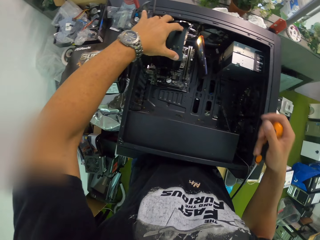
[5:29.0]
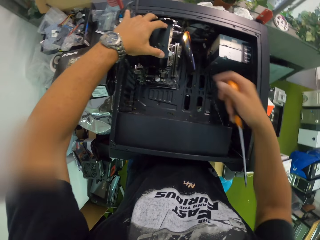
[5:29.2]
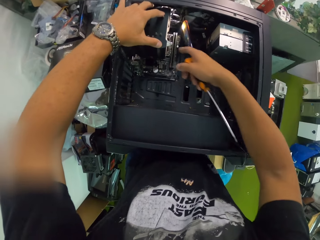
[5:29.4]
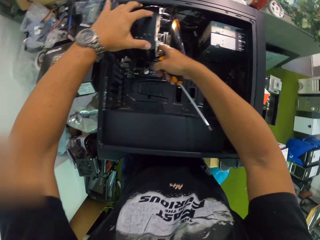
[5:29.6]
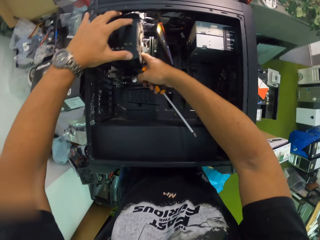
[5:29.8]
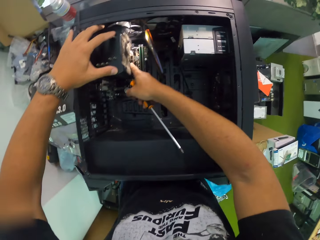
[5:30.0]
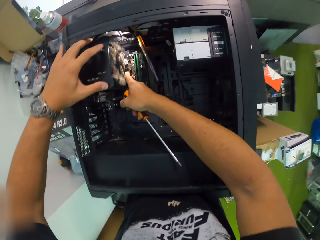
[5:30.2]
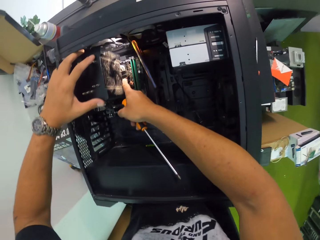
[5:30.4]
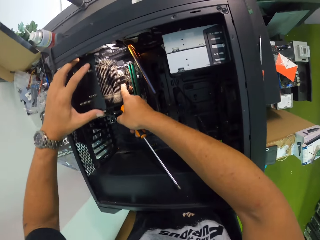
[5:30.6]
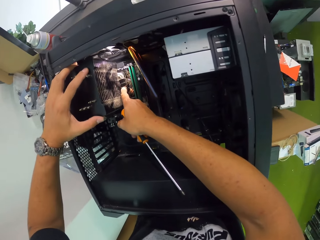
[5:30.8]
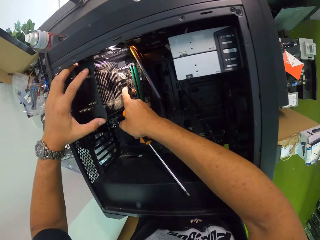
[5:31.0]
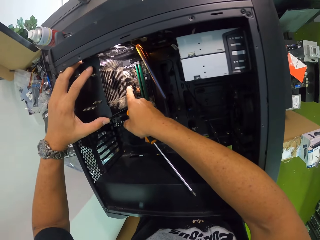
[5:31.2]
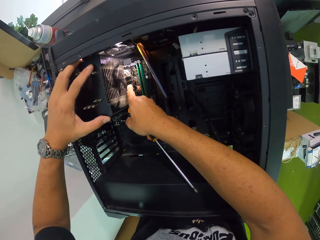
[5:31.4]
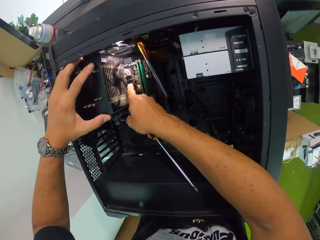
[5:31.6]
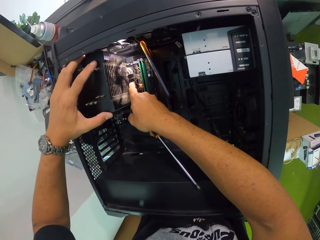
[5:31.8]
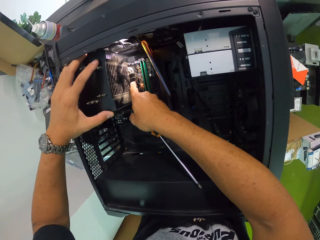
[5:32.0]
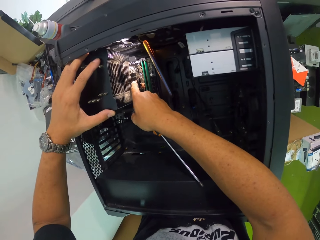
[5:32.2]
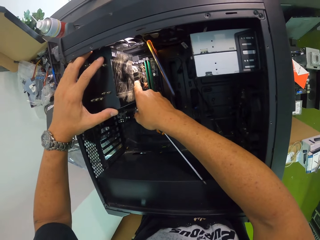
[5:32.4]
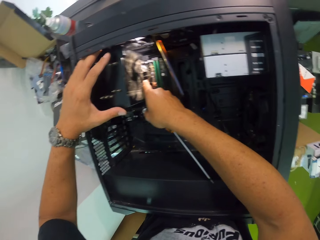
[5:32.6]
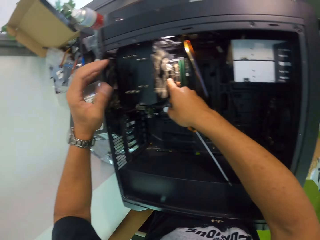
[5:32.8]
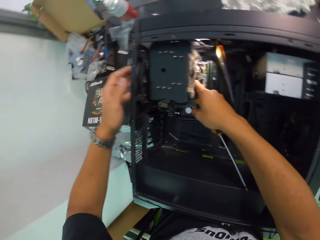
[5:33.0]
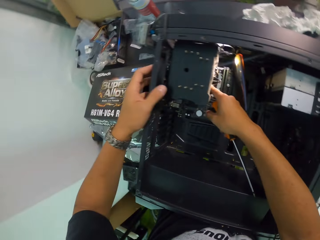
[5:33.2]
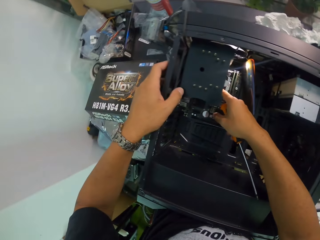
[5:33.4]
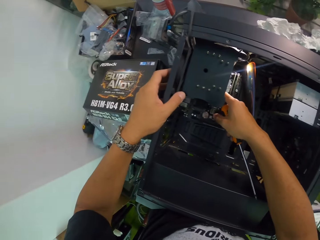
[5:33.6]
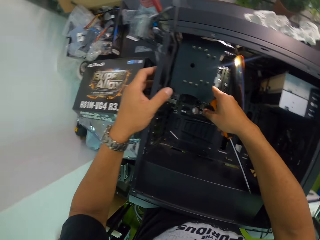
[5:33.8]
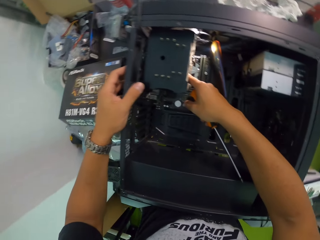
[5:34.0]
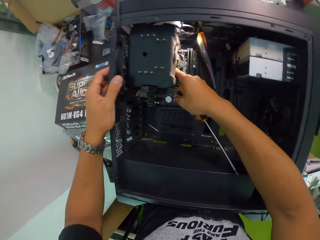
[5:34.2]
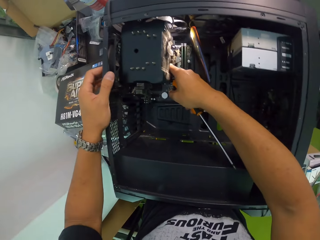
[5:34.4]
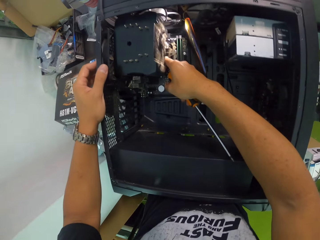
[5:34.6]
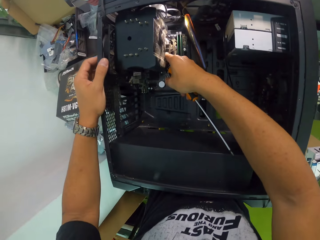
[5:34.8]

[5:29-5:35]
The camera wearer holds the CPU with both hands.

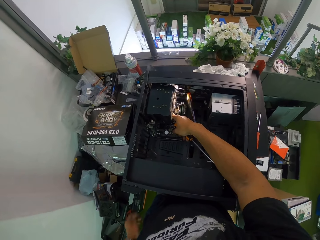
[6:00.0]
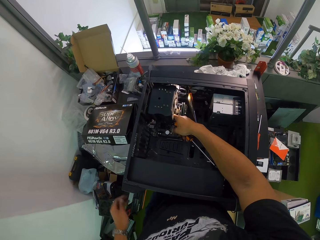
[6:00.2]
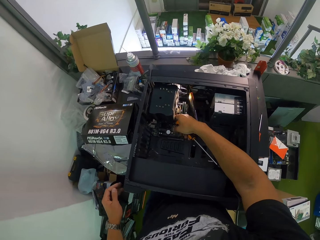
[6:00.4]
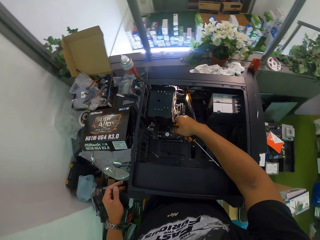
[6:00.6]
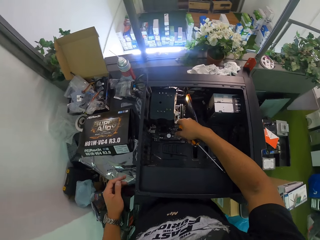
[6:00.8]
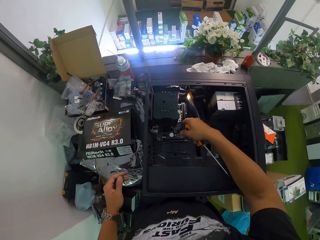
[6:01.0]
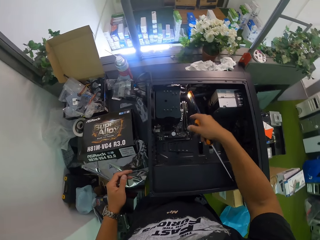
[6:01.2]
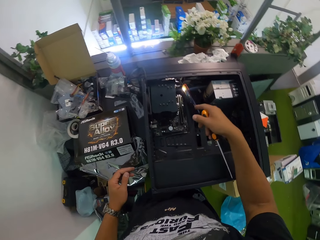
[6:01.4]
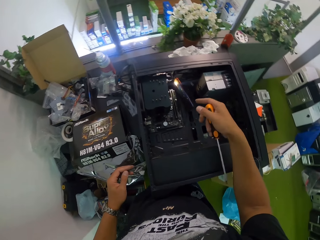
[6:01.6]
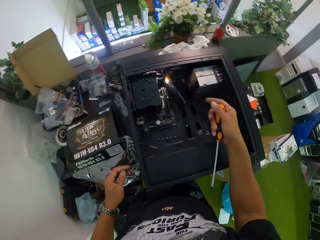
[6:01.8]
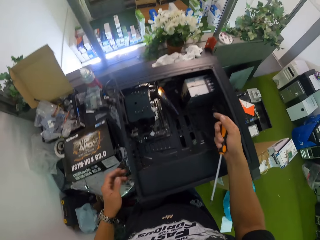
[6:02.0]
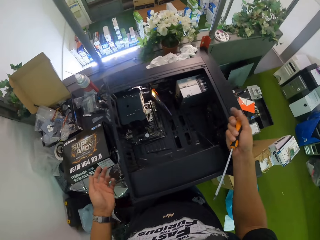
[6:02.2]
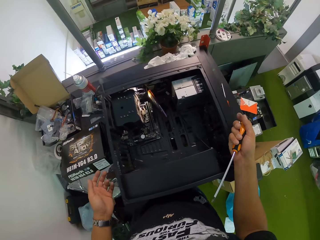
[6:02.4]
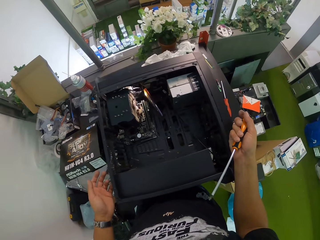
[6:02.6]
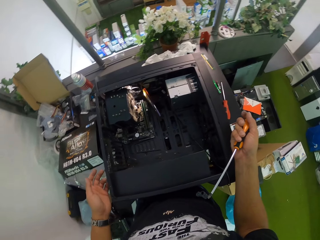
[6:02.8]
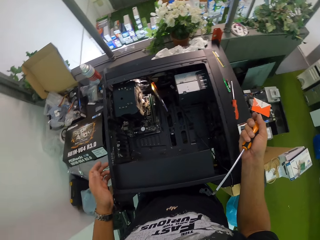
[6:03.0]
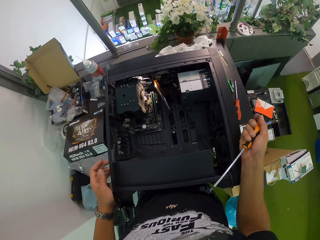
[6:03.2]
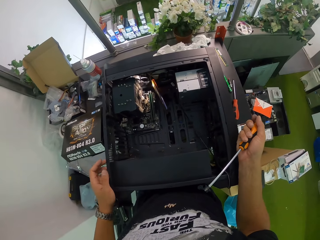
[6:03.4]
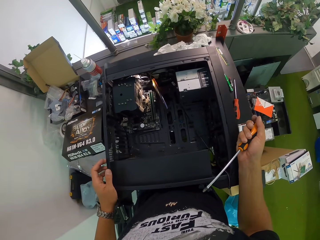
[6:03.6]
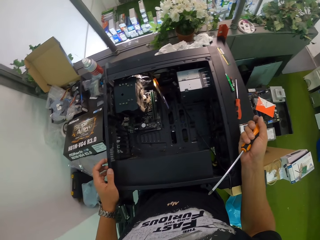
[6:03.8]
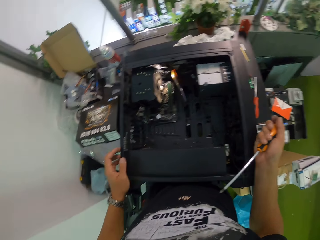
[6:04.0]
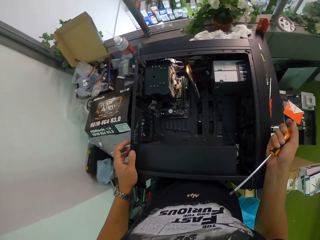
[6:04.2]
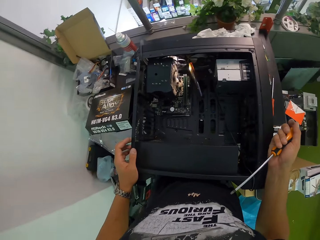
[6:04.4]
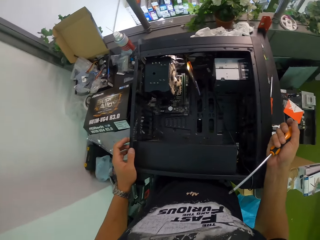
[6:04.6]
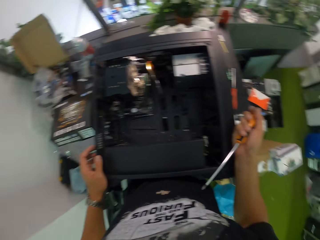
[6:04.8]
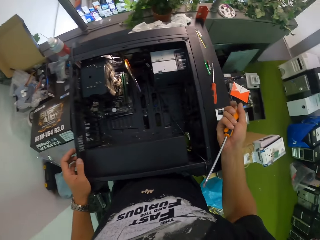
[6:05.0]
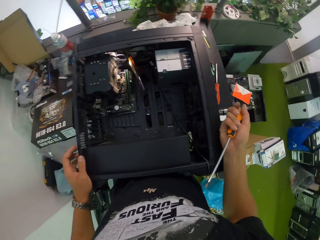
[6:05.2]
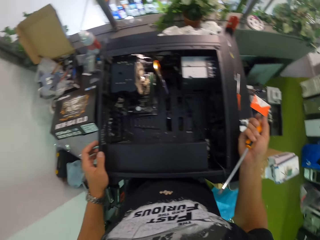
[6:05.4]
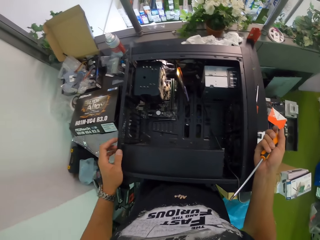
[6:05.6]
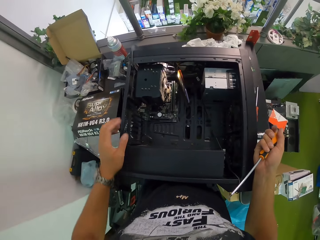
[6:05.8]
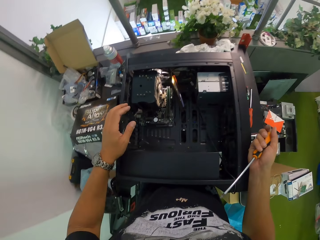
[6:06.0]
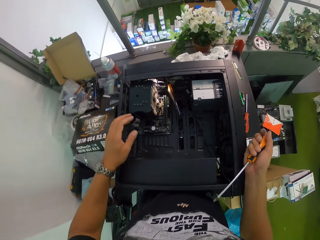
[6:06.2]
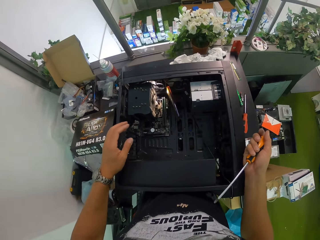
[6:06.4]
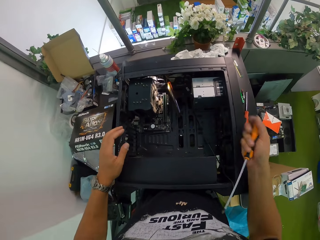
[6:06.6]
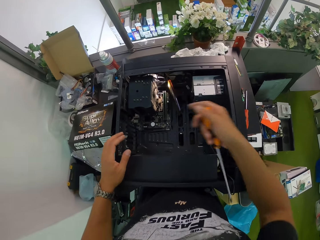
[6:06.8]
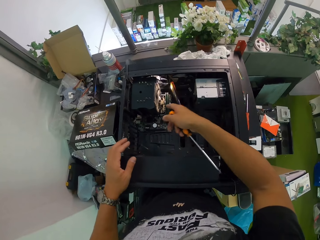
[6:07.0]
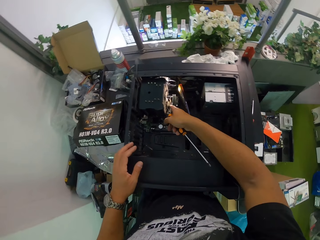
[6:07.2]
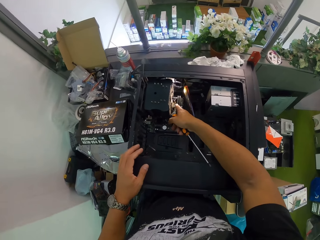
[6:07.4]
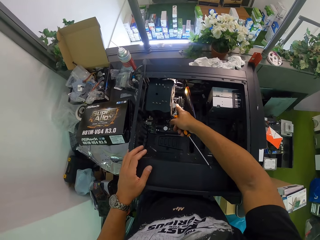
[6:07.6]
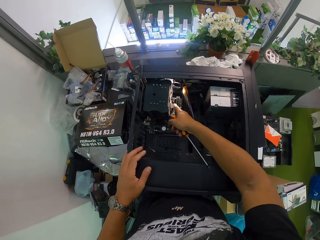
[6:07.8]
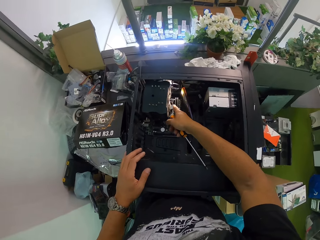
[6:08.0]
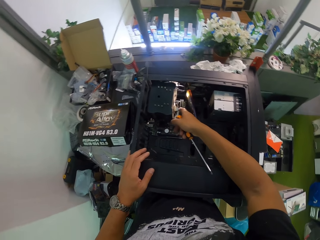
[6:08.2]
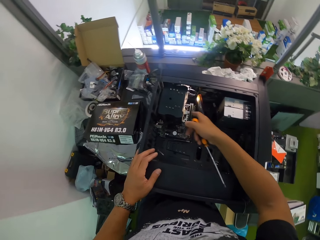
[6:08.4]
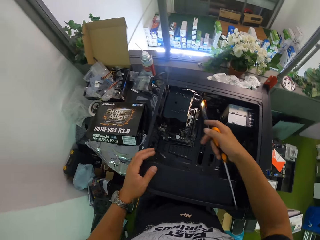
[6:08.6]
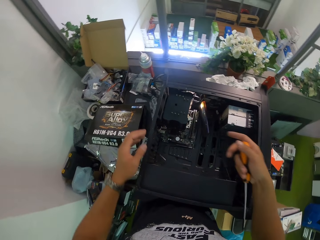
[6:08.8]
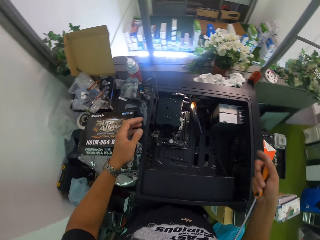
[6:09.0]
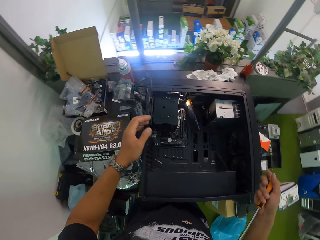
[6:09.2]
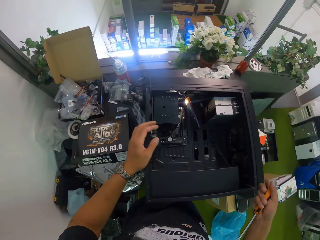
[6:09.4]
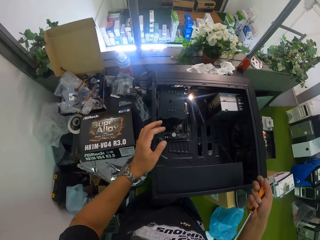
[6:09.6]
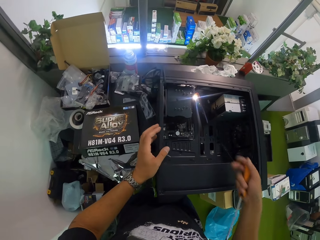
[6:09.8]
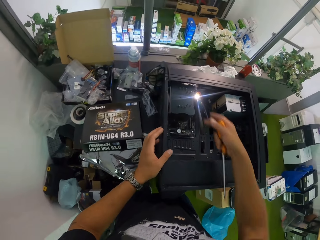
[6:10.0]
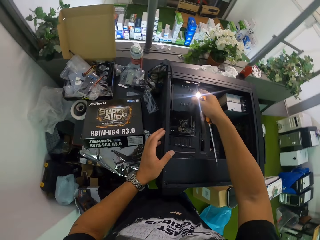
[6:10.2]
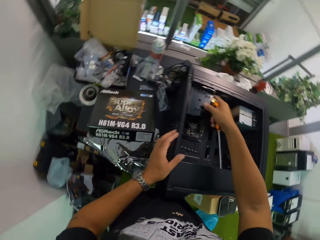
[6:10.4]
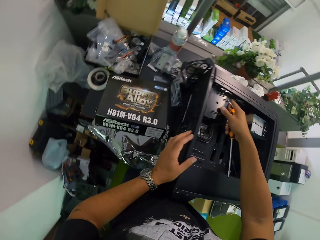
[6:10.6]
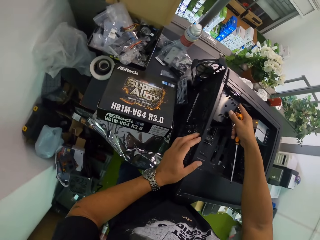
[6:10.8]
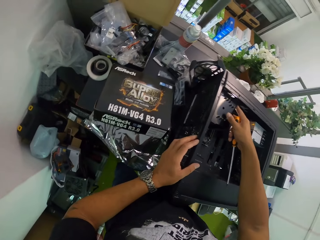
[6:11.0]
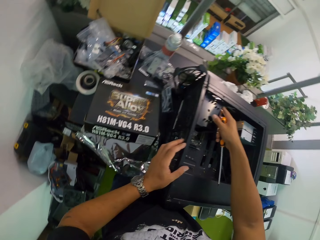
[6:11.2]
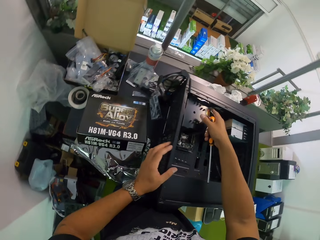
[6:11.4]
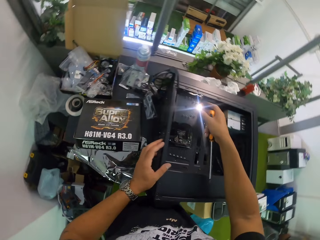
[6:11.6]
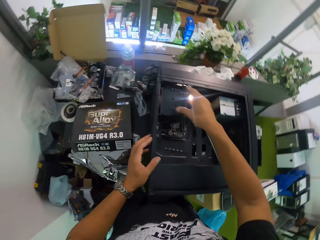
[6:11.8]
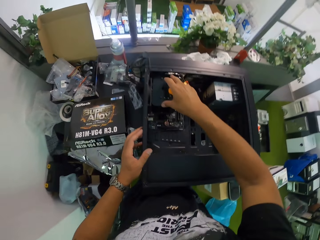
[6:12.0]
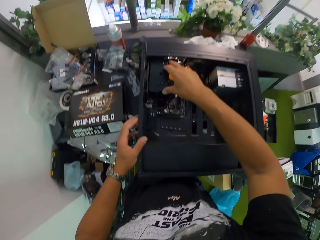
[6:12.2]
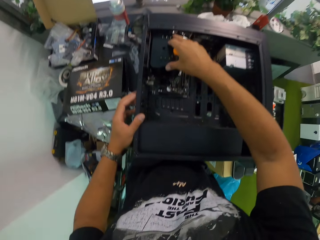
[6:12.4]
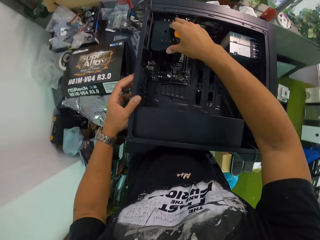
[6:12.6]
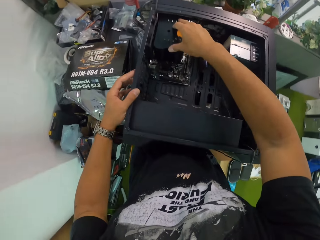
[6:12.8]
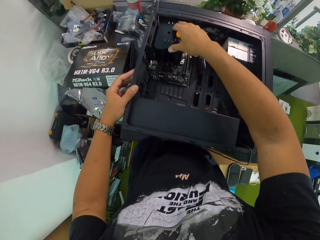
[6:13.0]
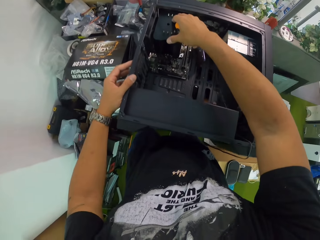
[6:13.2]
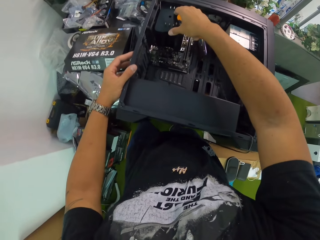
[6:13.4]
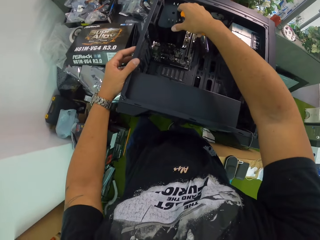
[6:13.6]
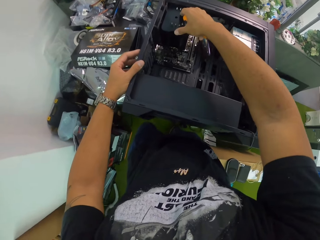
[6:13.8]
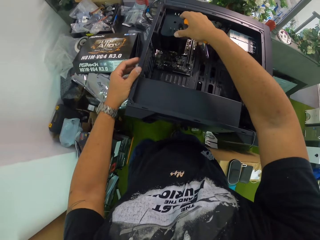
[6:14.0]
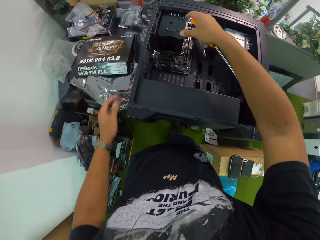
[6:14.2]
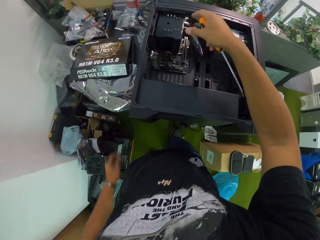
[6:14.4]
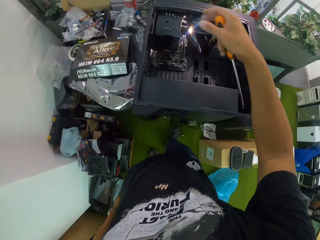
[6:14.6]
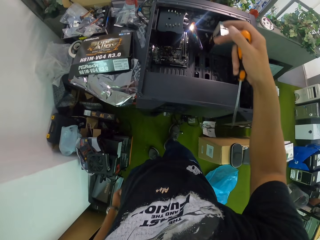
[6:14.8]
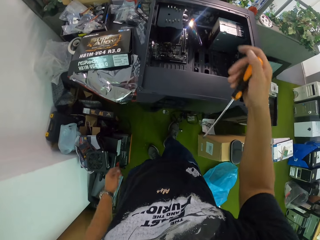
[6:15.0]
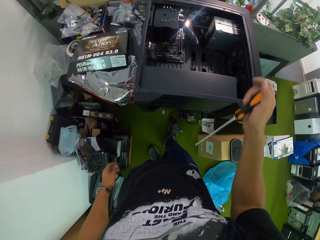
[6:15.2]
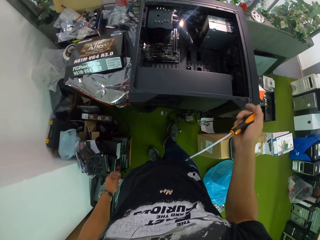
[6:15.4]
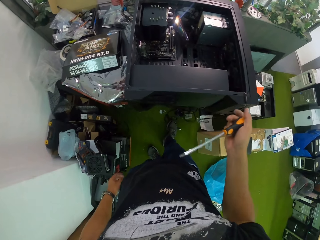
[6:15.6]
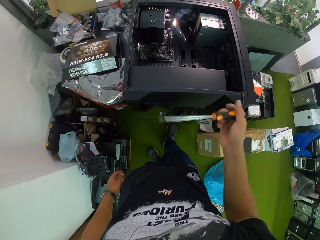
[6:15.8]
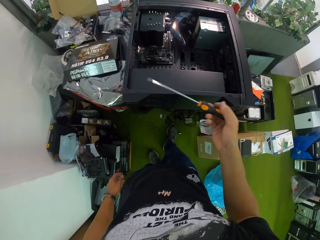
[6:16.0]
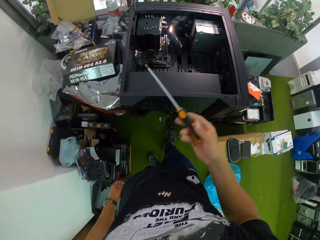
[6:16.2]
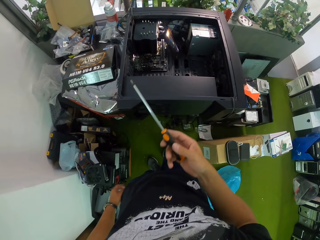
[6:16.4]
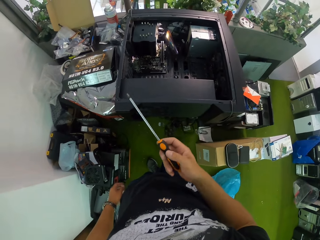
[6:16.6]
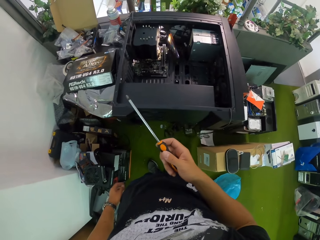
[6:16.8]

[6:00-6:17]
The camera wearer lifts up the hand. He places his right hand on the CPU and places his left hand on the CPU. He looks at the central processing unit. He places his right hand in the CPU. He touches the central processing unit. He lifts up the hand. He holds the CPU with both hands. He touches the central processing unit. He lifts up the hand.
